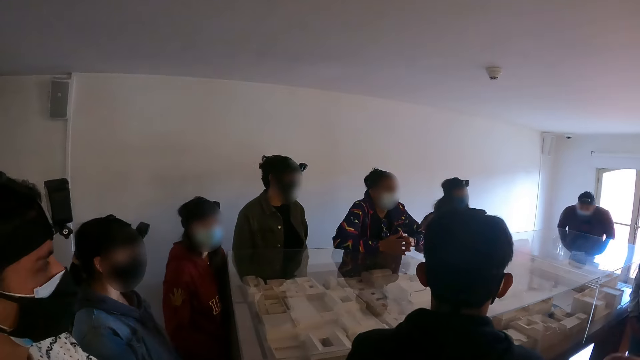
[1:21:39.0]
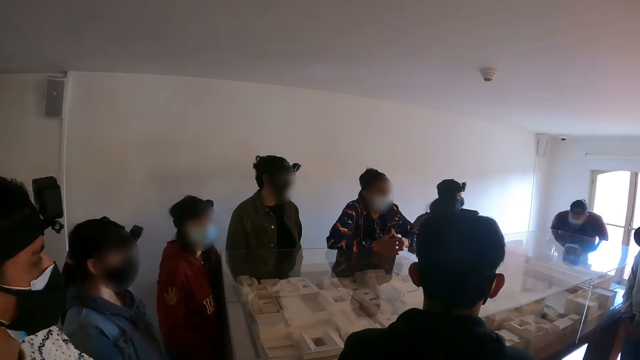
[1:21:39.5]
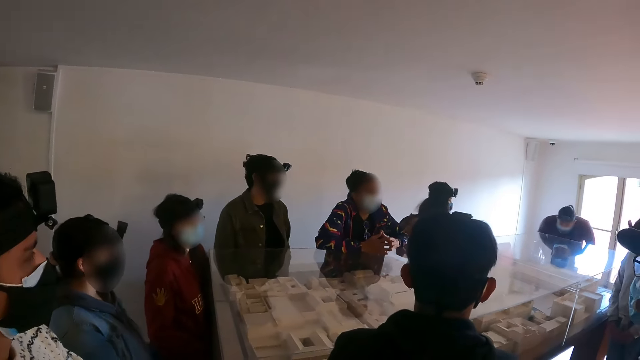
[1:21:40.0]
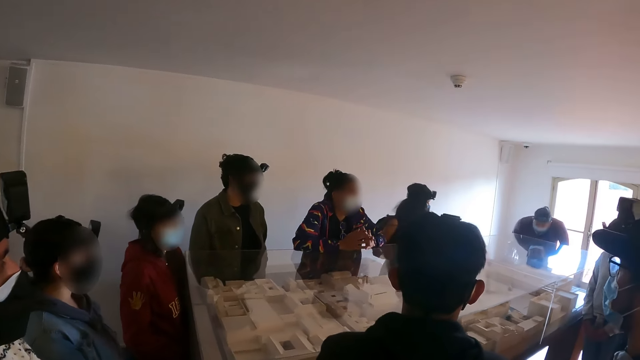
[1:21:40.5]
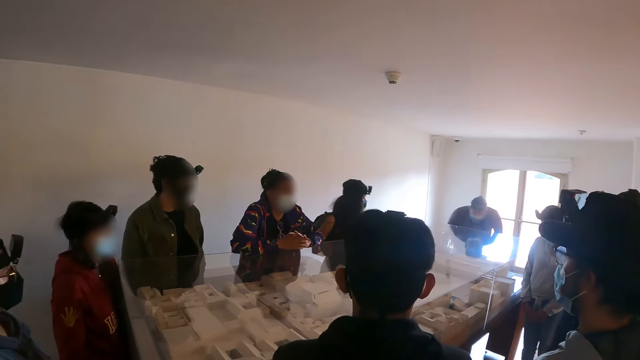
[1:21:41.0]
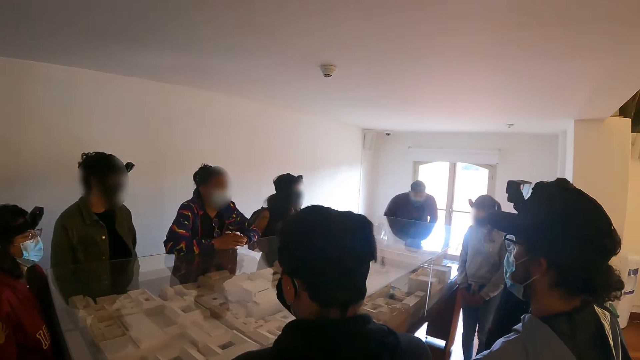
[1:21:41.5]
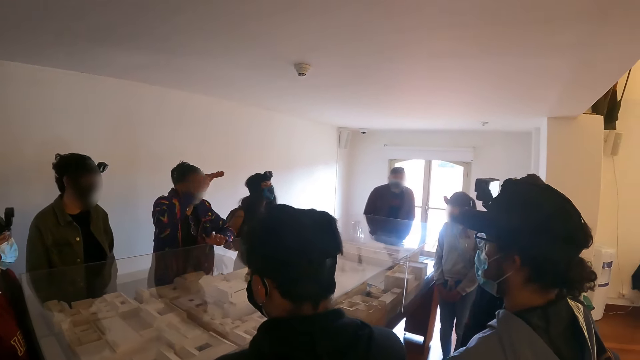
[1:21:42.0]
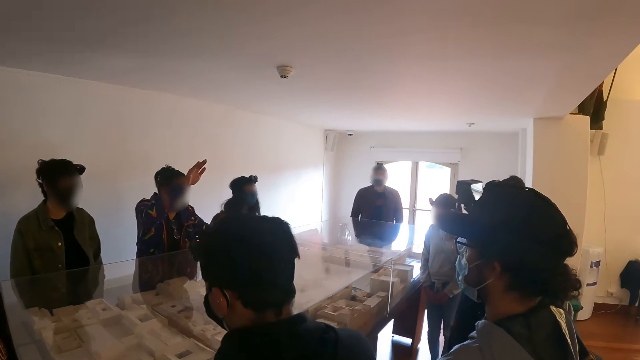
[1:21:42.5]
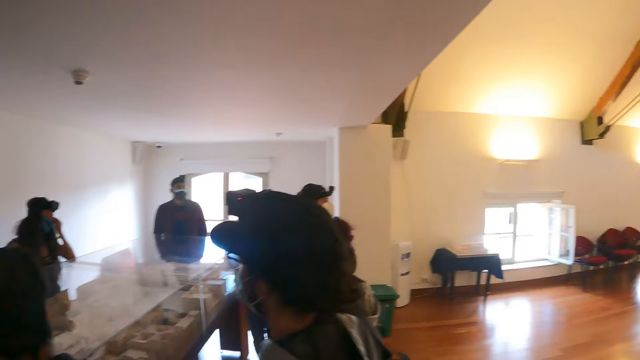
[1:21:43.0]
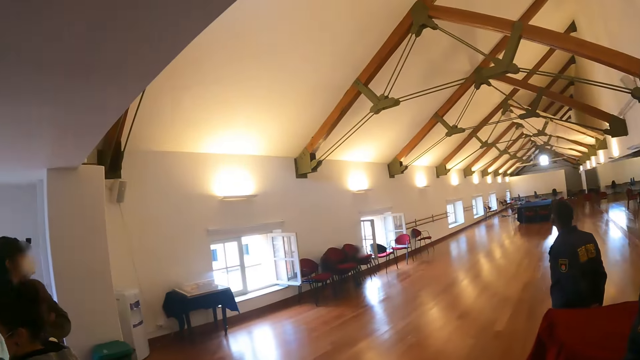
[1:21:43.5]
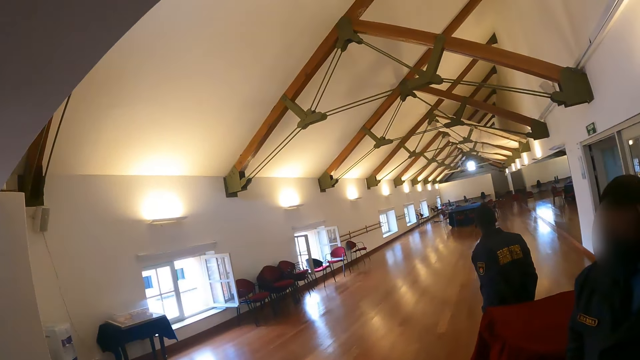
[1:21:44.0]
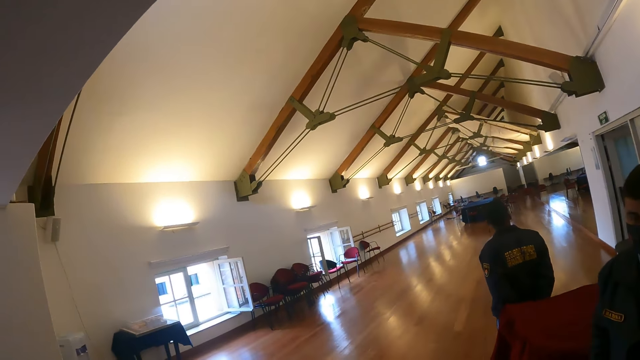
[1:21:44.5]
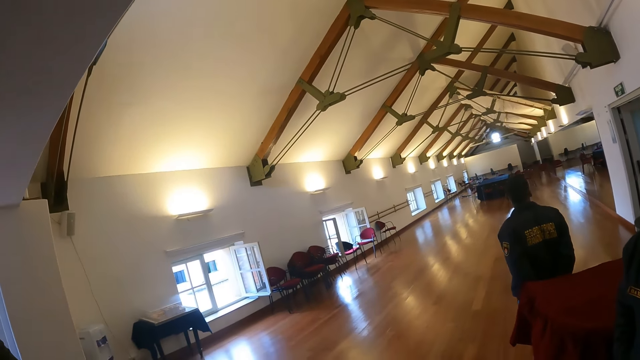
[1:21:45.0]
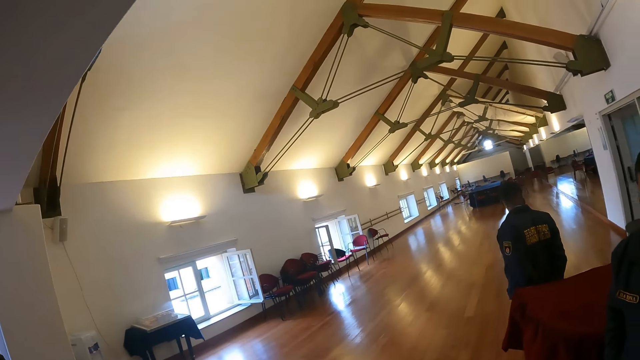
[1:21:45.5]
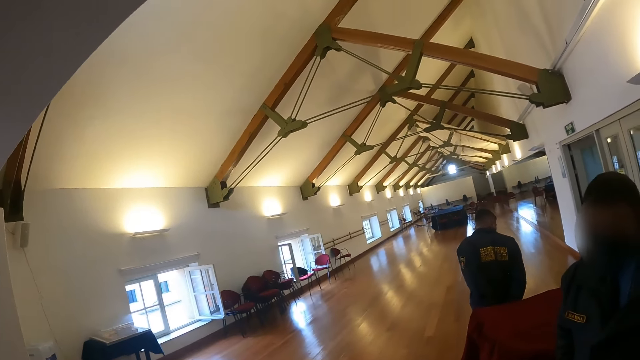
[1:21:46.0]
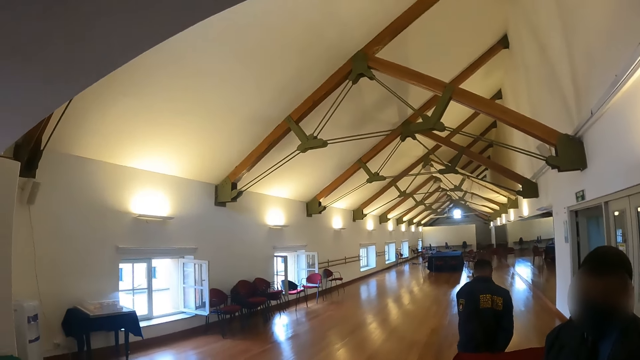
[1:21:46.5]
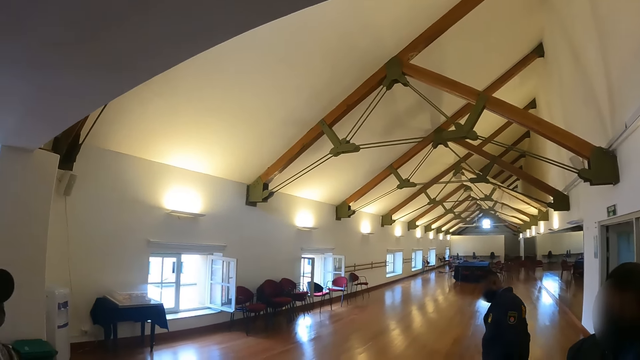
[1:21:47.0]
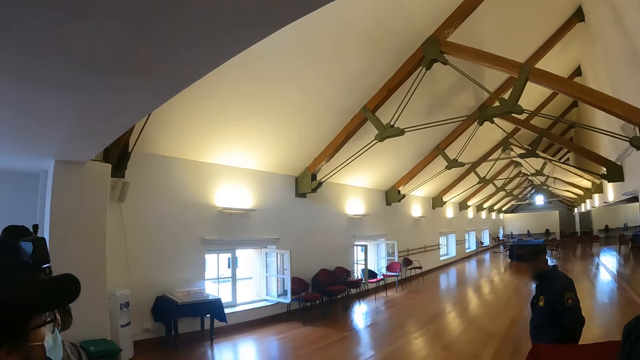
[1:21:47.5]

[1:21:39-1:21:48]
The camera wearer looks at a speaker in a room. A man moves his hands. The camera wearer looks around the room. They look at the furthest end of the room.

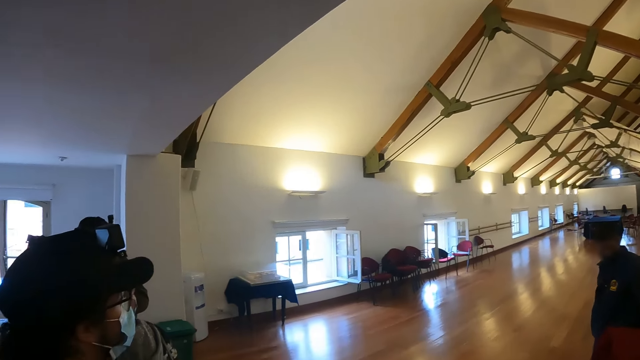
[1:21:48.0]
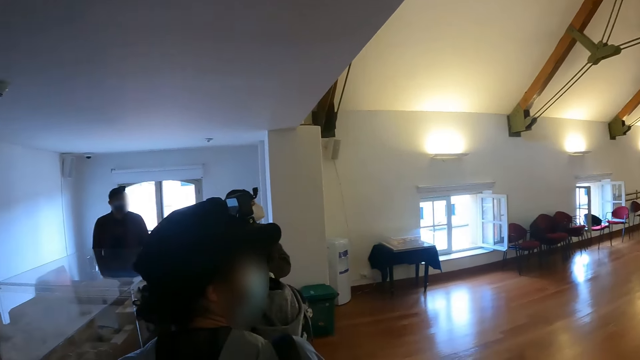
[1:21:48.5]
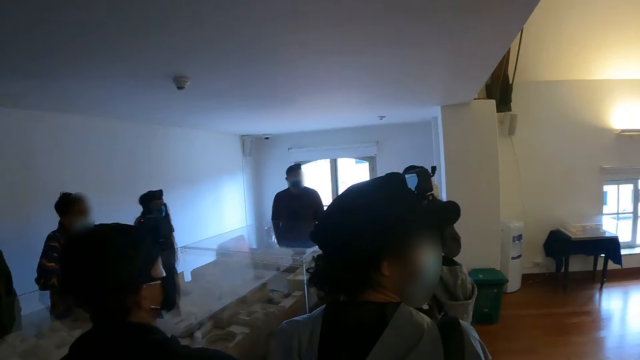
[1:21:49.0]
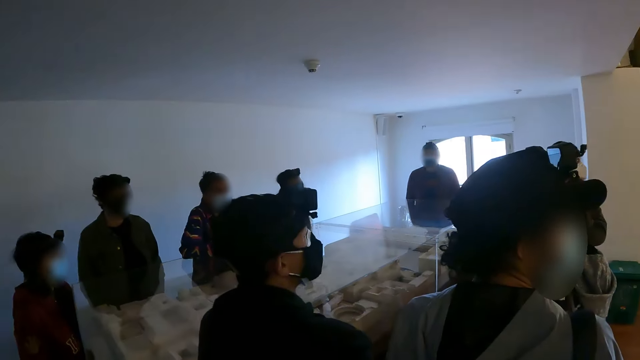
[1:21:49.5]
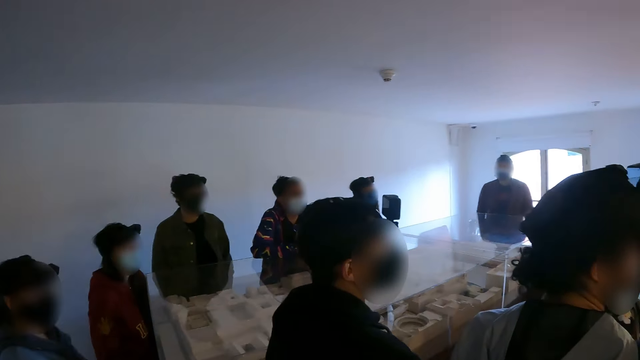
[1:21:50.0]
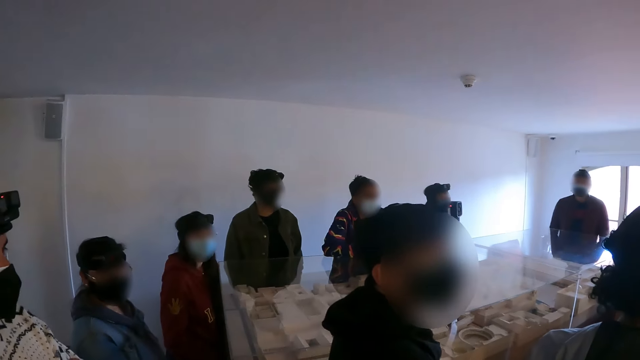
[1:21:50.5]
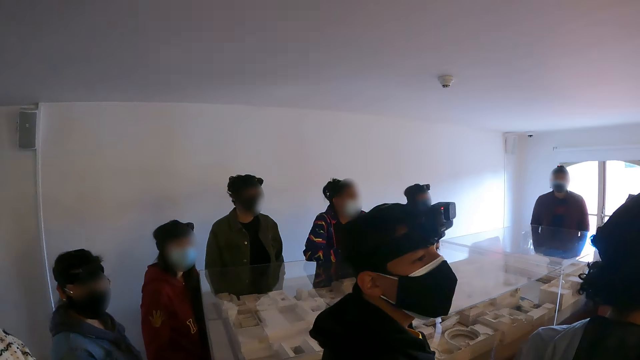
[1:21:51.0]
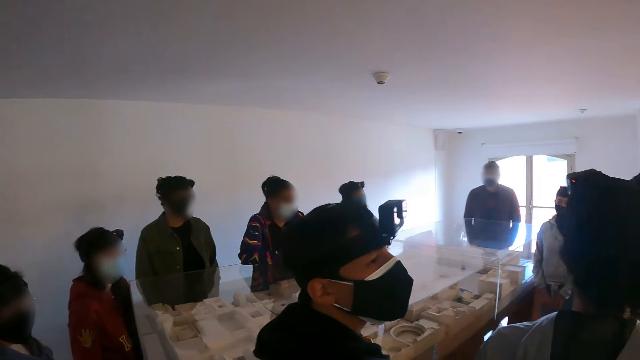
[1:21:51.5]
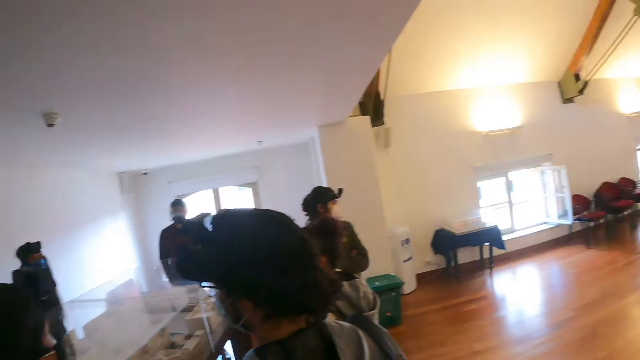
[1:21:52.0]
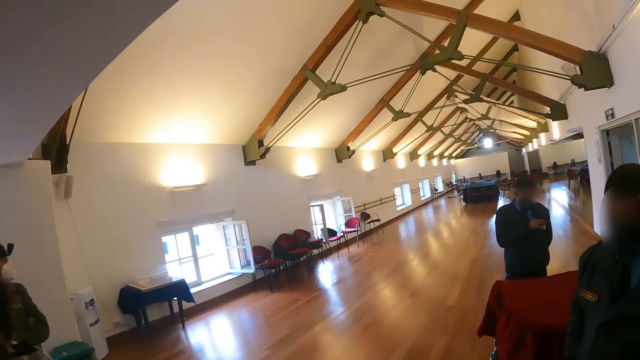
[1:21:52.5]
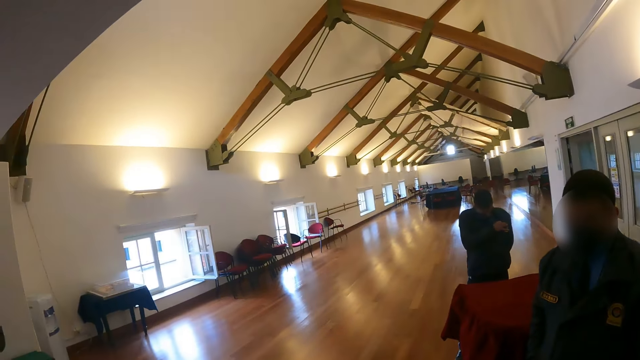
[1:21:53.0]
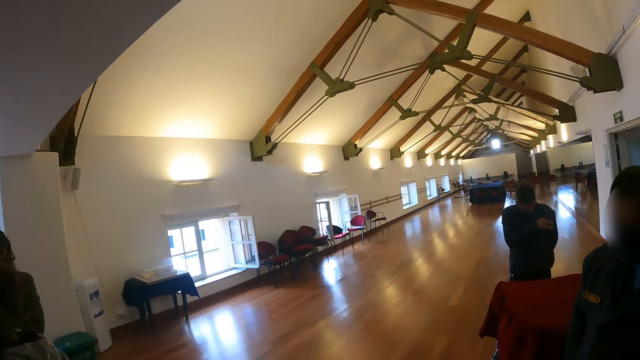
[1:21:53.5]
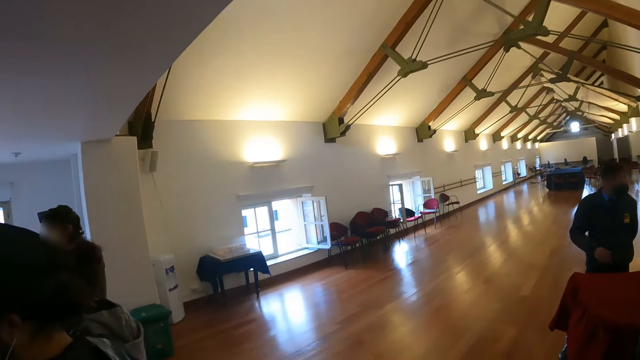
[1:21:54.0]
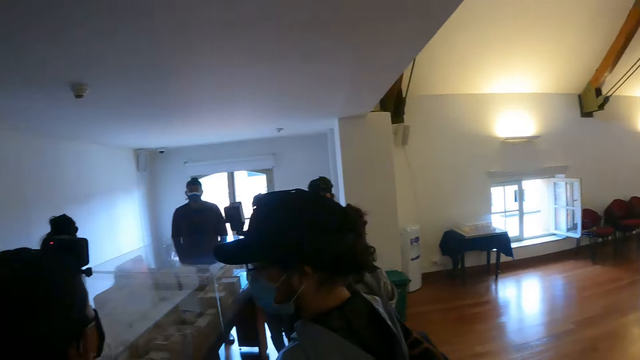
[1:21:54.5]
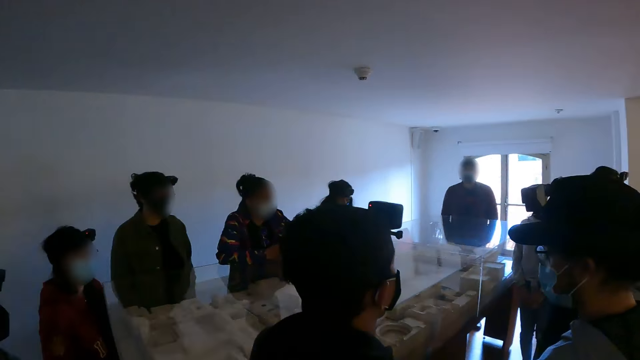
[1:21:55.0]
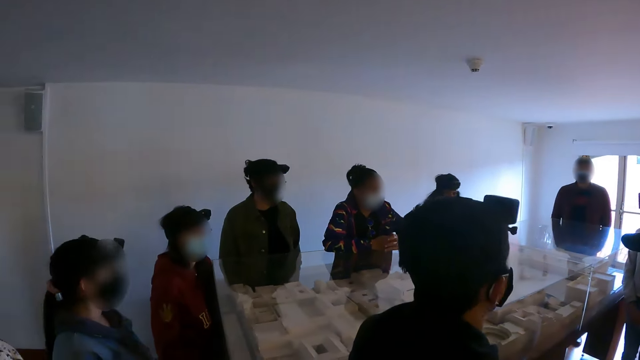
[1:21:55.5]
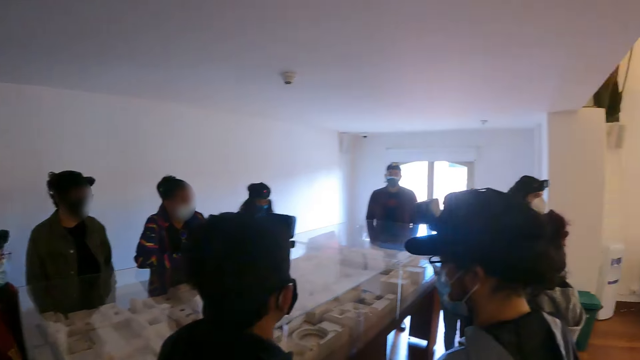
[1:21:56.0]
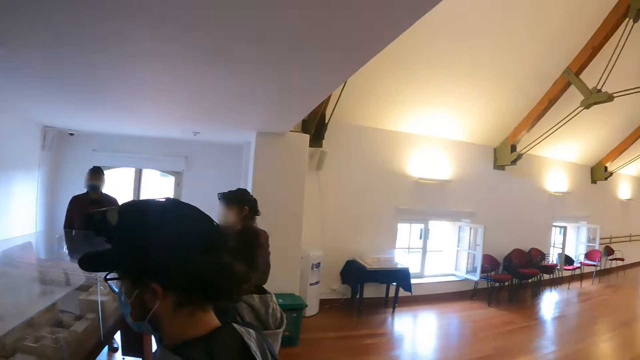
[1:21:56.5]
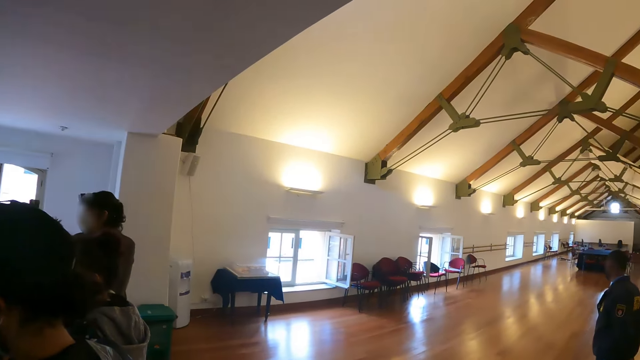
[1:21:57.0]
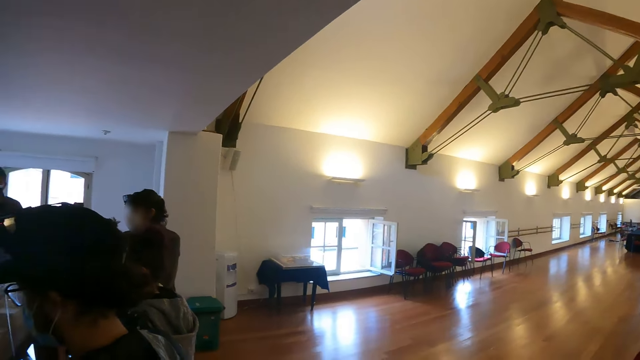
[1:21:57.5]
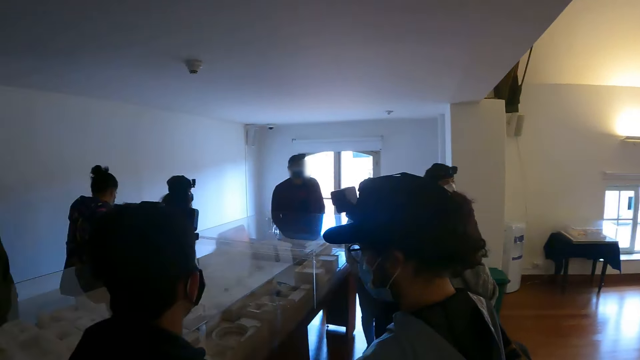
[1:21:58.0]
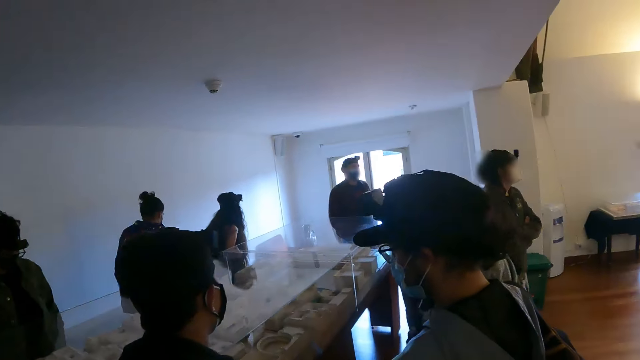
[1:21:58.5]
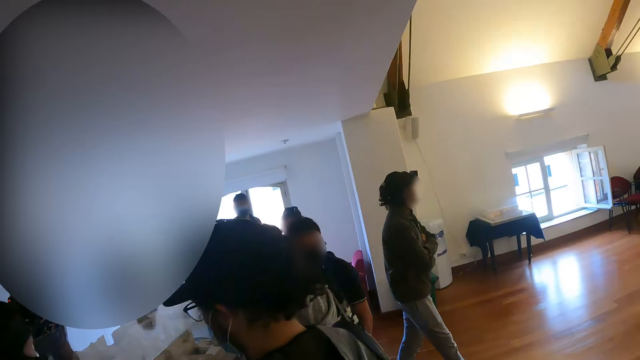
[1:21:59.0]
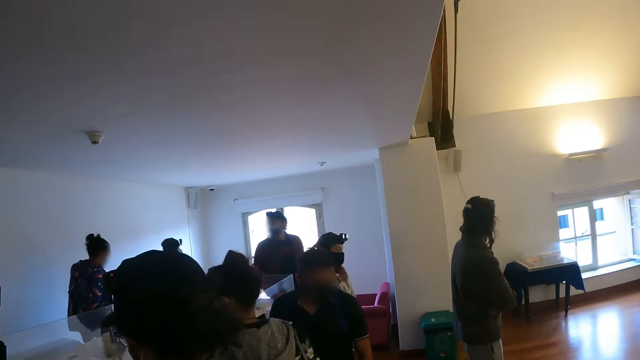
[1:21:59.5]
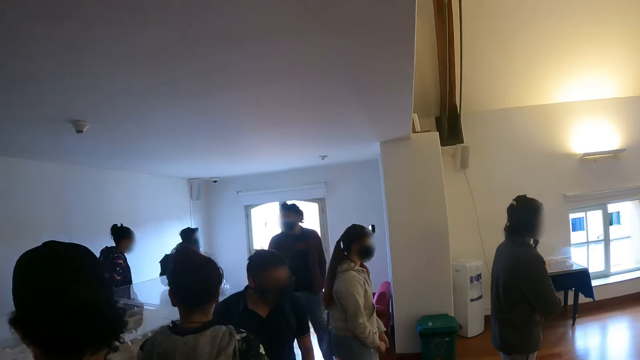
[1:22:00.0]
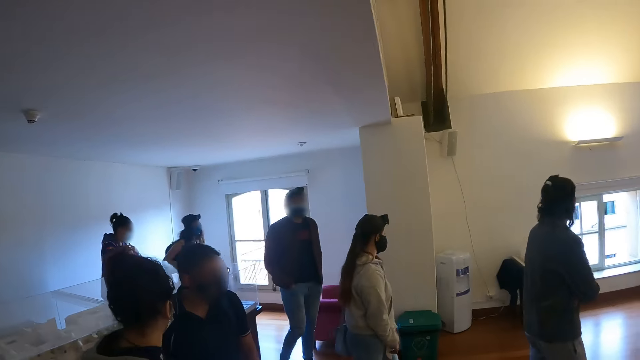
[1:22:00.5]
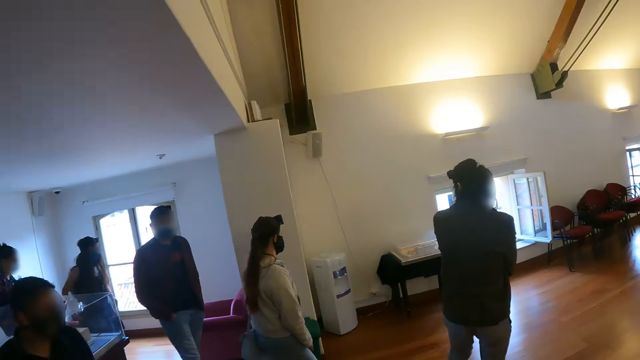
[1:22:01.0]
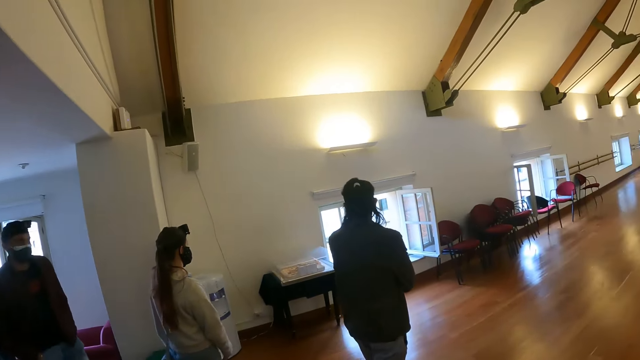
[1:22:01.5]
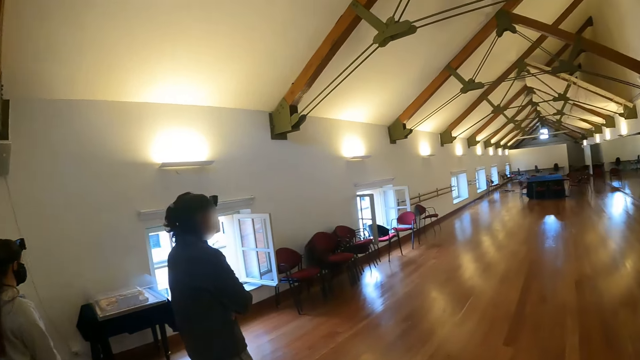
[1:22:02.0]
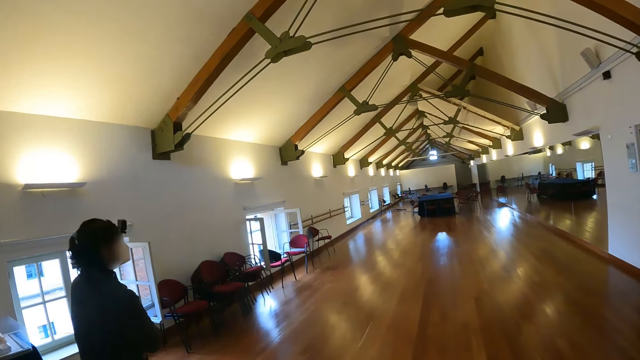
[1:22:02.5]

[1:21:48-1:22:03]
The camera wearer looks at people in a room. They look at the furthest end of the room. They look at the people in the room. They look around the room. They move in the room.
